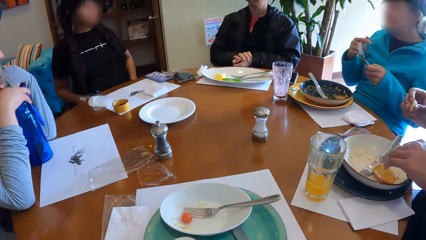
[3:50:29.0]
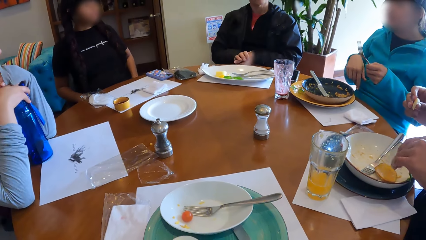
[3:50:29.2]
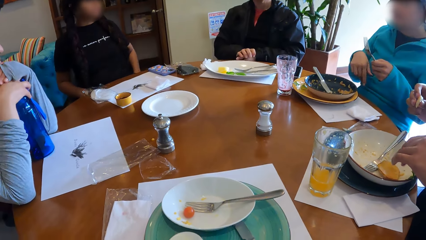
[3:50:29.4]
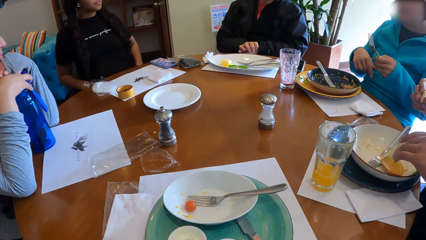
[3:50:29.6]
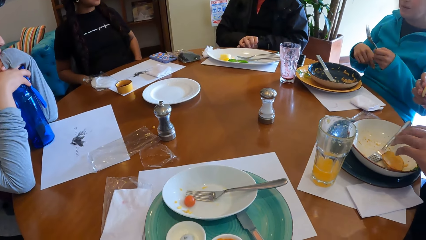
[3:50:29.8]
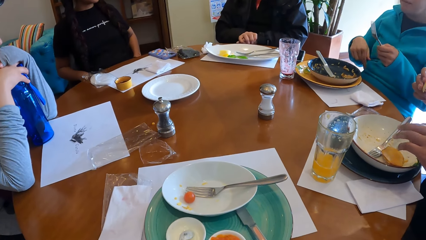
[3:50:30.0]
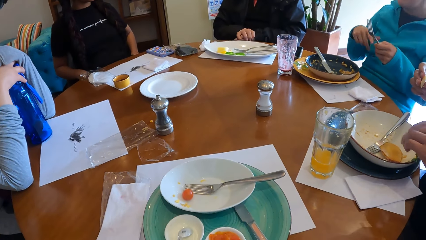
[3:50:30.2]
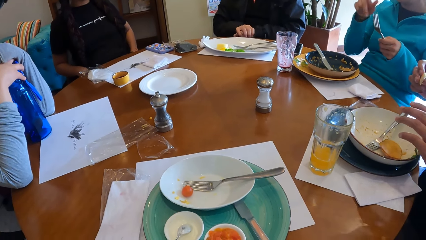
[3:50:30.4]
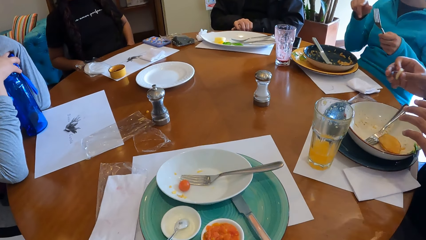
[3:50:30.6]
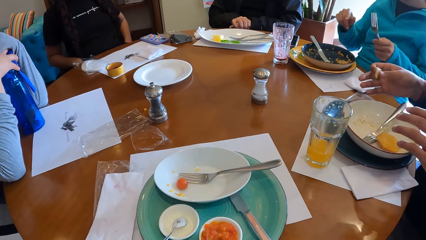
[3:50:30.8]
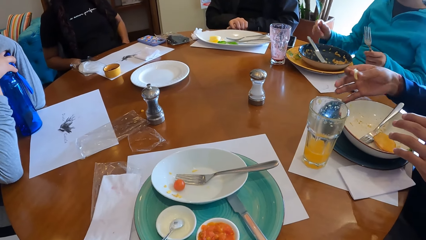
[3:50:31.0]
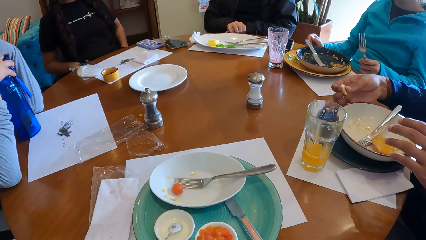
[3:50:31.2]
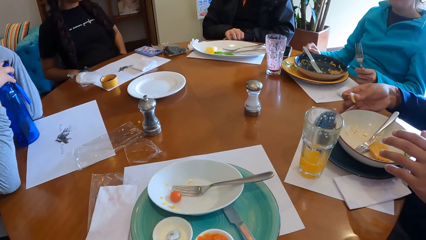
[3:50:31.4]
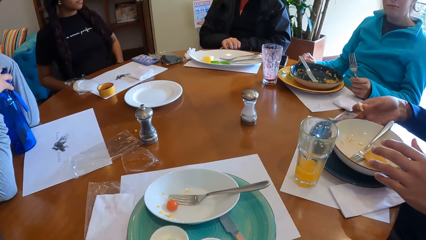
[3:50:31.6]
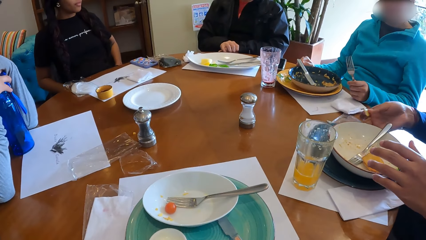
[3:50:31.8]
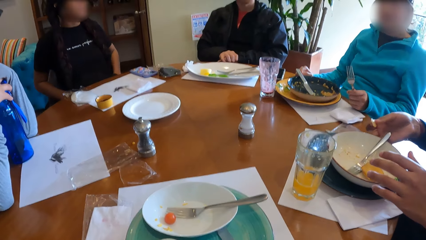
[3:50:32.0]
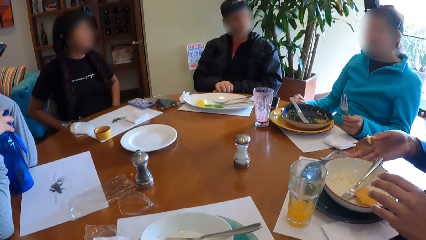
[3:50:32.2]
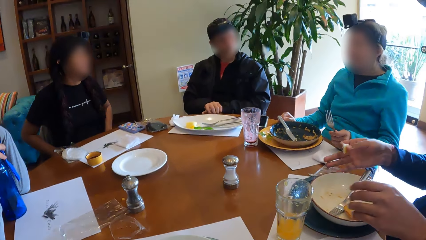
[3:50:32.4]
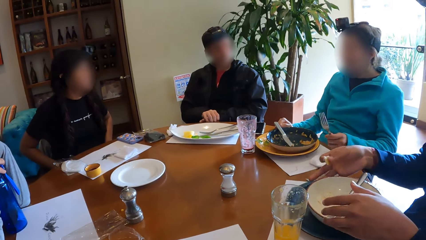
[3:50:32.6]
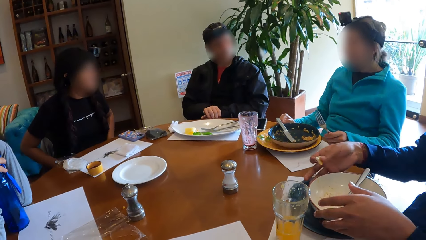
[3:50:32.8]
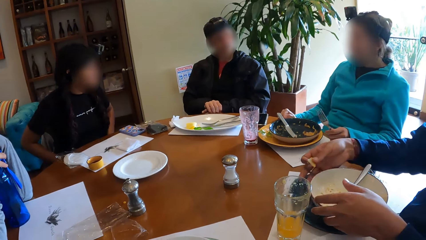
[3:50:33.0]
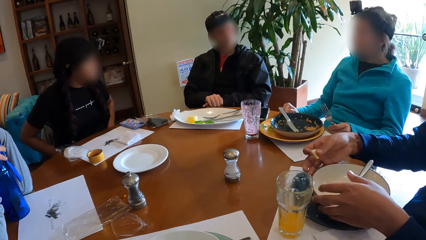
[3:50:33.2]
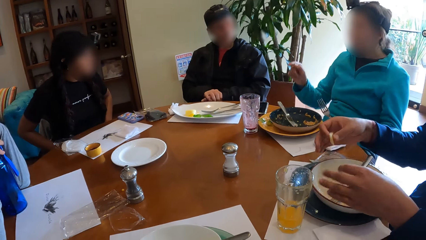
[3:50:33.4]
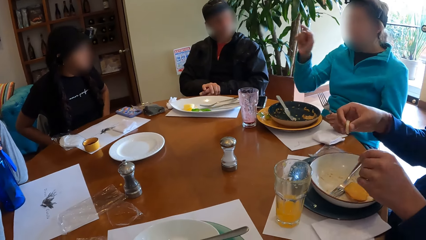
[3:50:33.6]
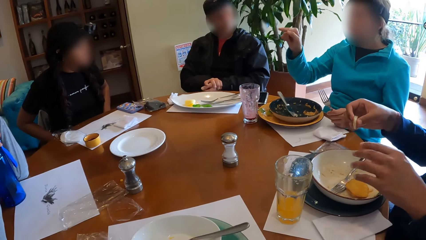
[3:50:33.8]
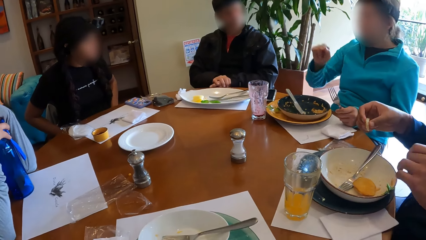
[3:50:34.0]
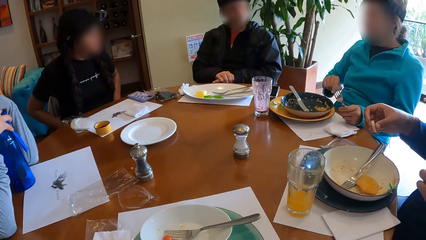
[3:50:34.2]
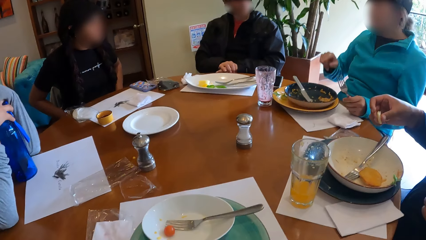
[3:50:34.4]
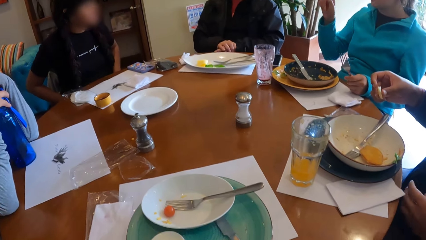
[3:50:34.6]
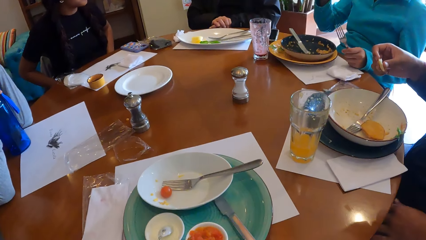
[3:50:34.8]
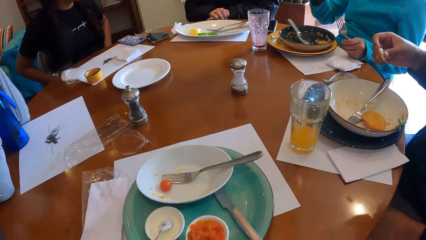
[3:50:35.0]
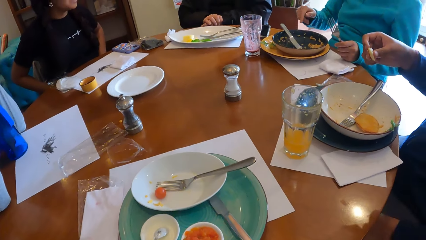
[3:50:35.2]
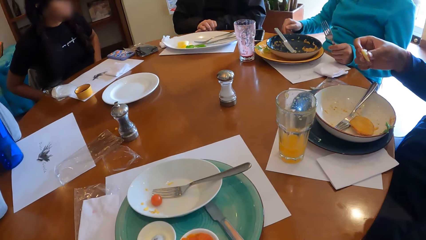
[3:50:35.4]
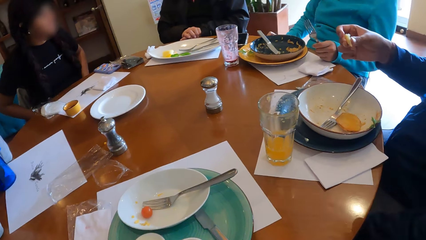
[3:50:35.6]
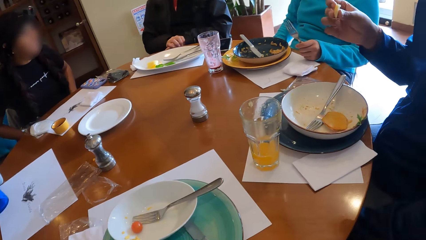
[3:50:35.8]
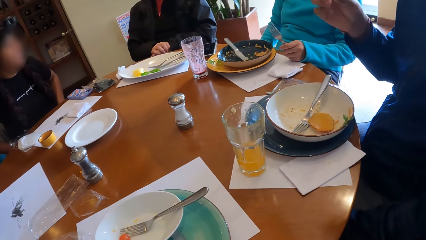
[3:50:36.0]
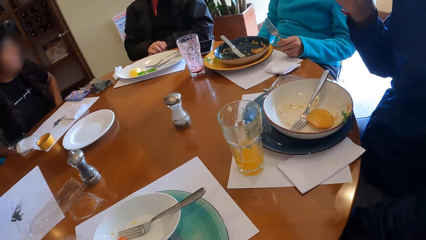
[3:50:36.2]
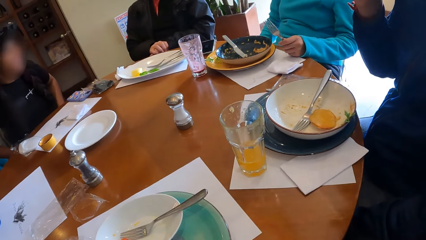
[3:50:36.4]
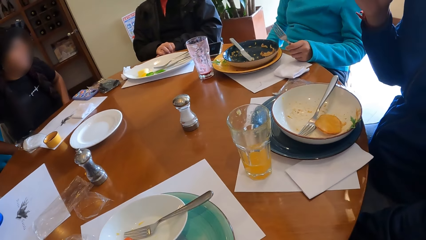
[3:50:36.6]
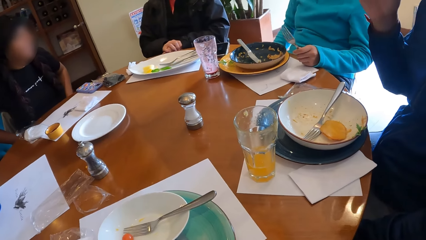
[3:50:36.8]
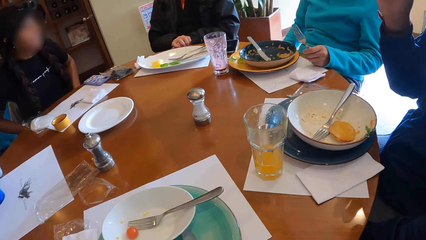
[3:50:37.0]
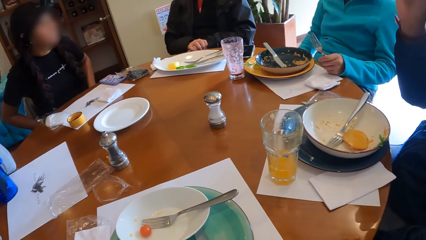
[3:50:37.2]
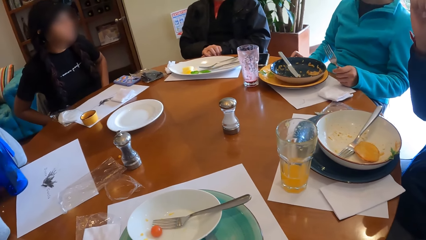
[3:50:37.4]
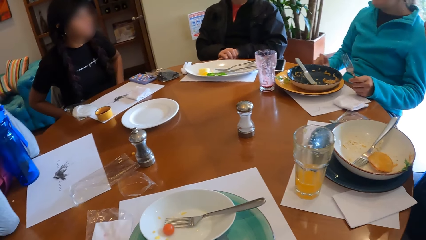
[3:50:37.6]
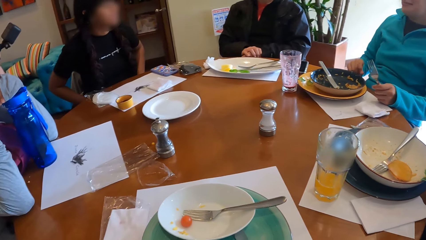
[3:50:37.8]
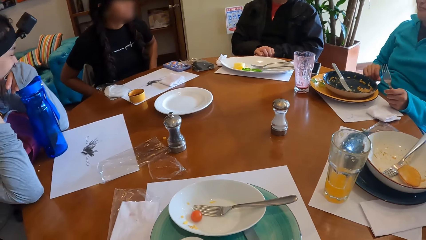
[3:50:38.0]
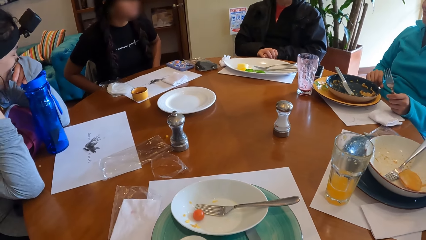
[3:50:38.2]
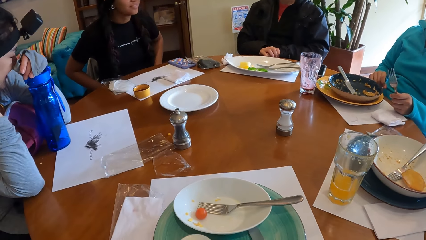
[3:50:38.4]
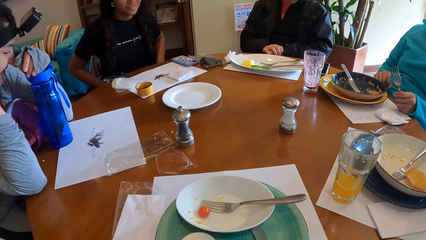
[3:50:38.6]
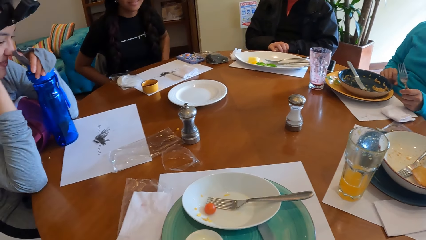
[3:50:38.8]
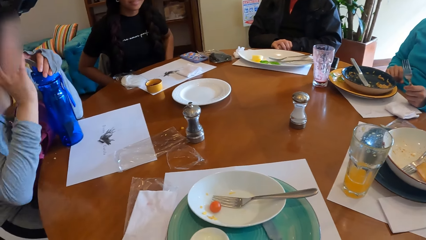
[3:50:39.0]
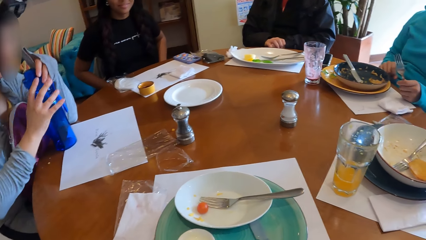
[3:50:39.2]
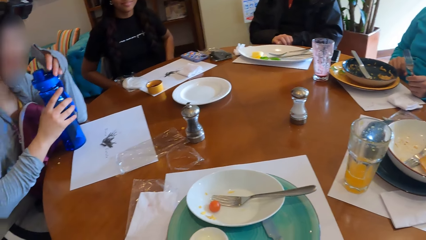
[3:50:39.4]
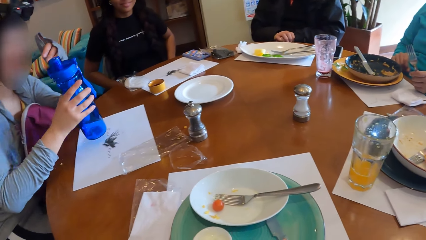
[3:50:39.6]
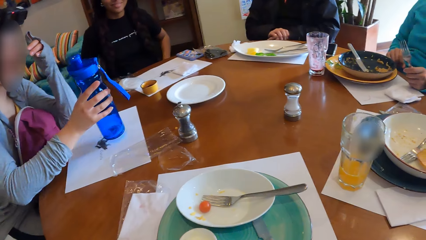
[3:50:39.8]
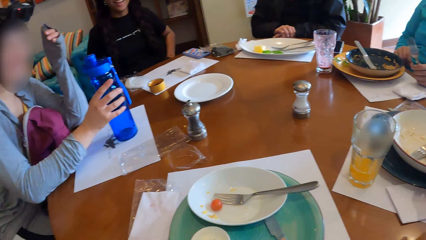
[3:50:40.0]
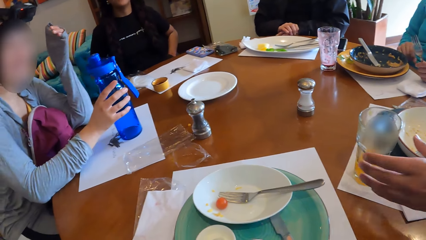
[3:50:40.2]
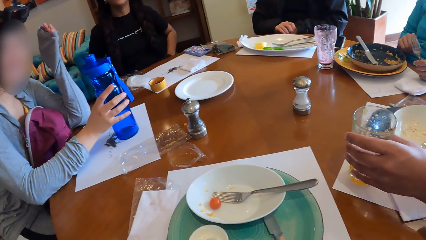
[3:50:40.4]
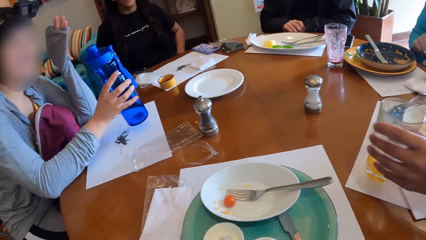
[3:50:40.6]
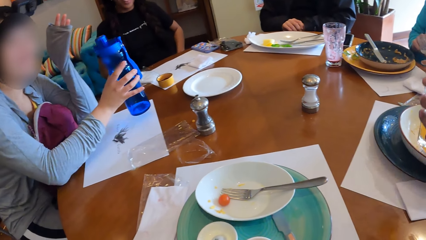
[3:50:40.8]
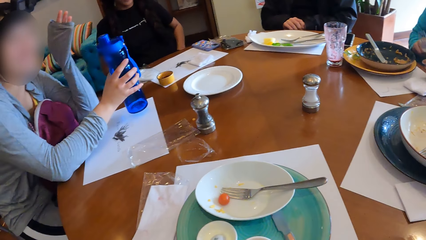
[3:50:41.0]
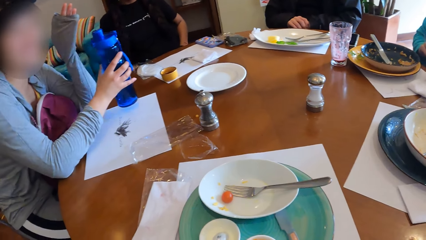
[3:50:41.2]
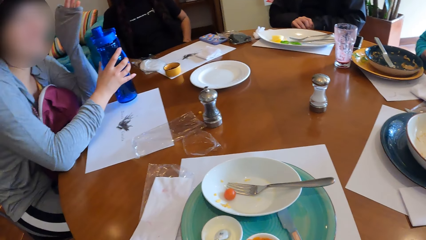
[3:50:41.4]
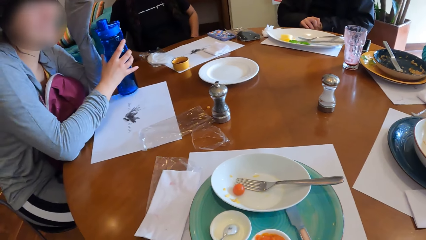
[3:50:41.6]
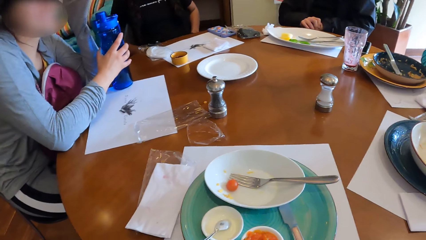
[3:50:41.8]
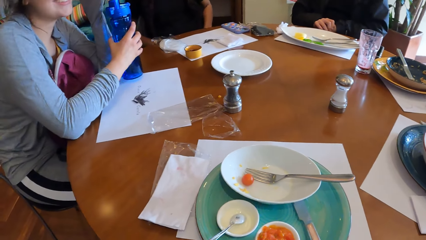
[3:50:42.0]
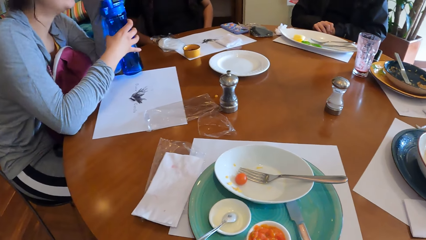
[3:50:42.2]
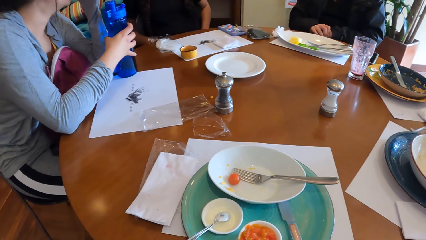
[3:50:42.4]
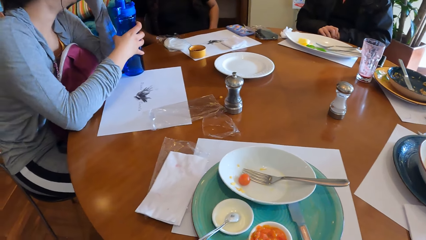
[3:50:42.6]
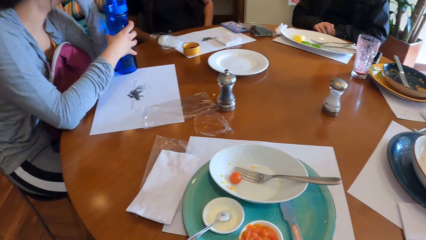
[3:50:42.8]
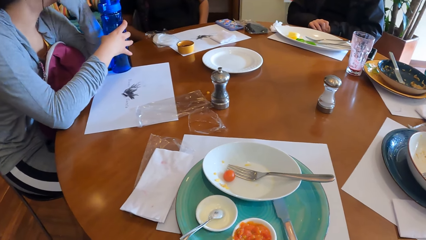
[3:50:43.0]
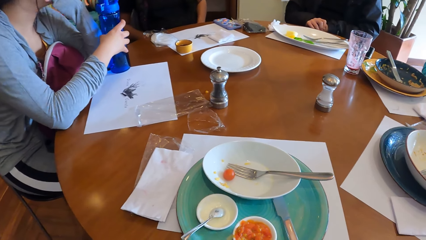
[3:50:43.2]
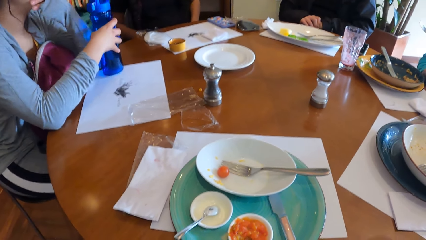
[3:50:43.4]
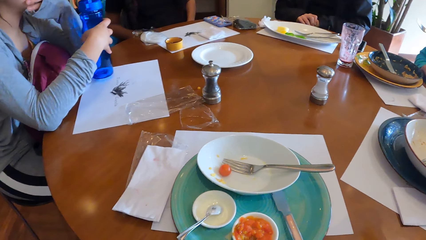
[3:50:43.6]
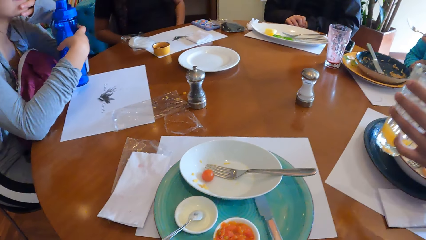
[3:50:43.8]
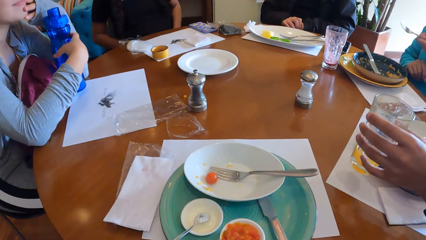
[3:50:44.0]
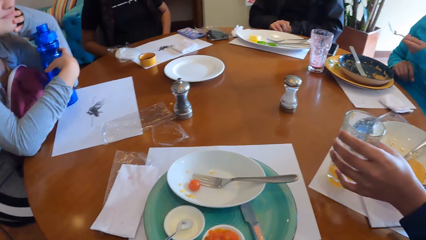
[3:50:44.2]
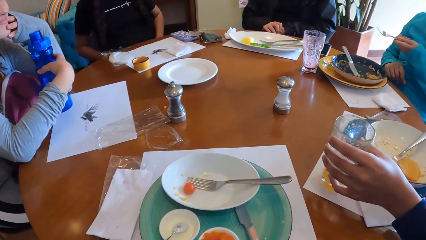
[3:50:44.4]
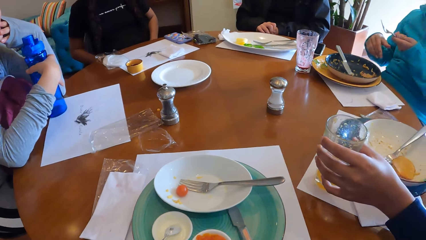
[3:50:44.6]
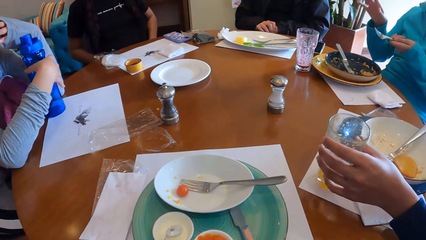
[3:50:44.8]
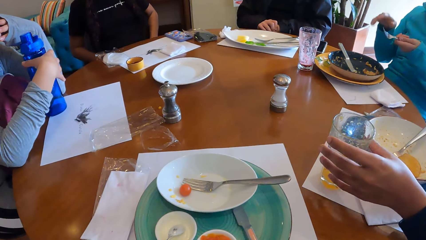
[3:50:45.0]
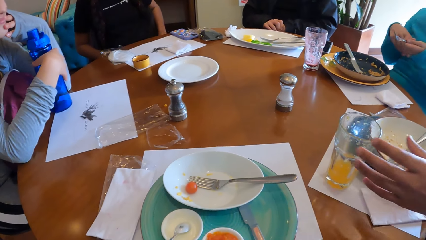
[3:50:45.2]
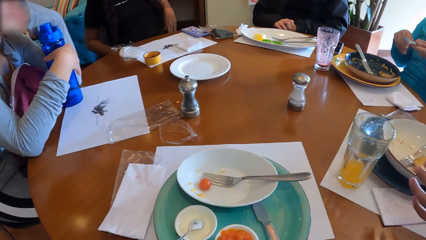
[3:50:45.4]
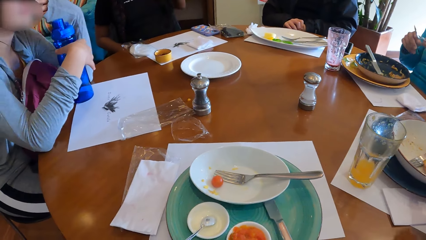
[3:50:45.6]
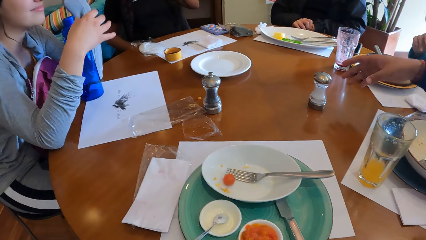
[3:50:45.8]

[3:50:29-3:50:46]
A woman talks to the people. Another woman eats the food. A third woman moves the bottle on the table with her right hand. The second woman picks a glass cup from the table with her left hand. The third woman touches the bottle. The second woman places the glass cup of juice in her left hand on the table.
